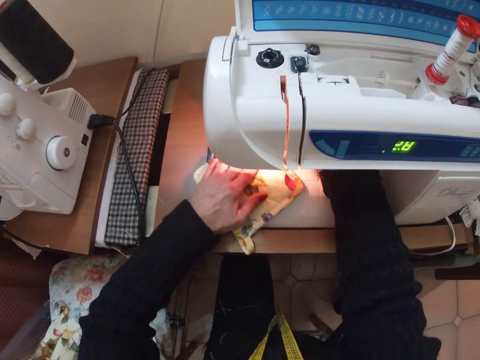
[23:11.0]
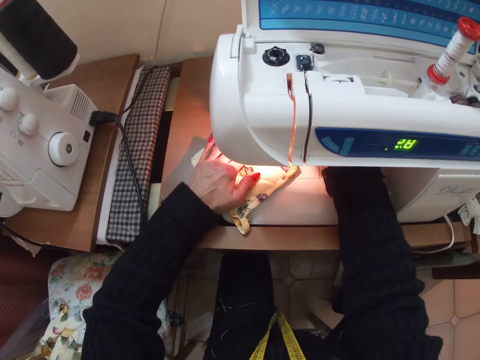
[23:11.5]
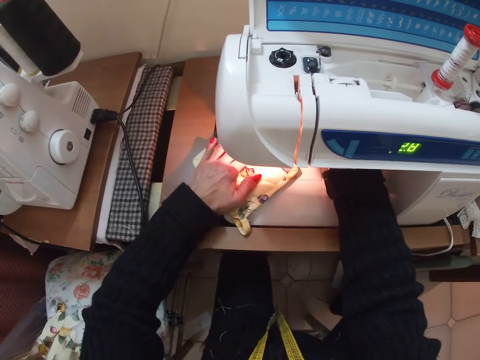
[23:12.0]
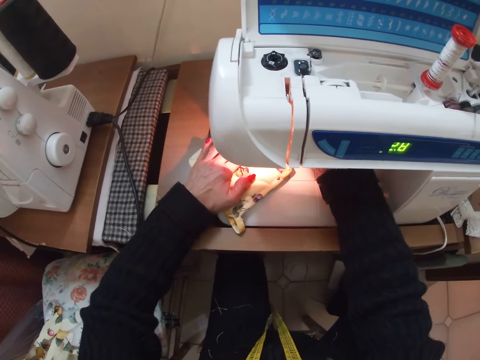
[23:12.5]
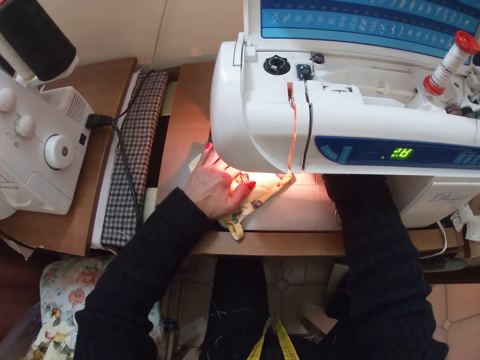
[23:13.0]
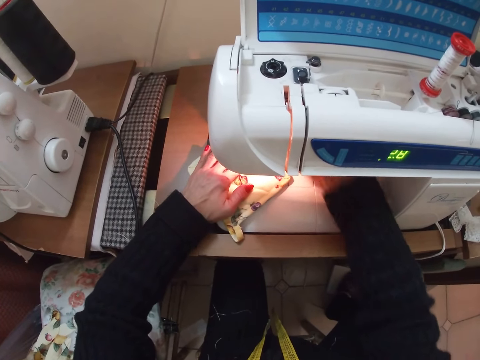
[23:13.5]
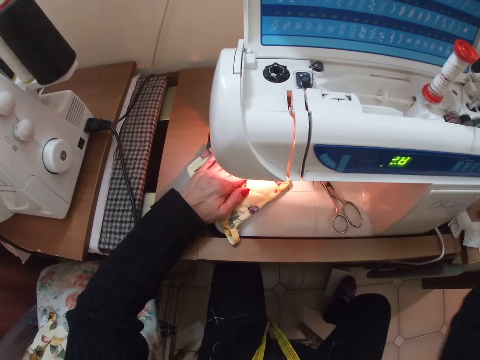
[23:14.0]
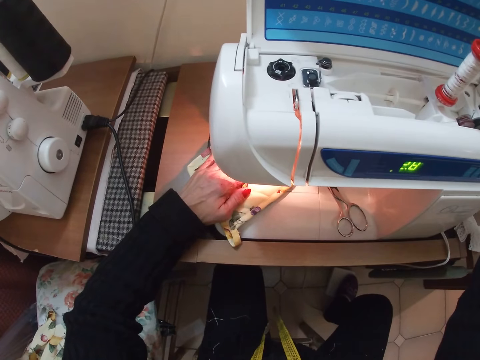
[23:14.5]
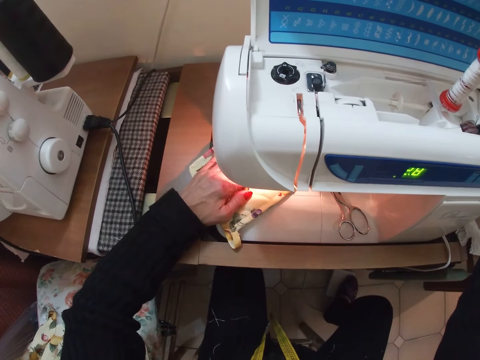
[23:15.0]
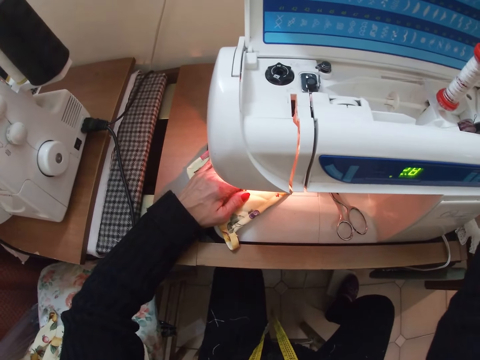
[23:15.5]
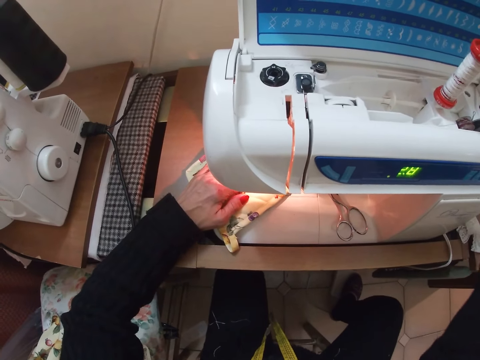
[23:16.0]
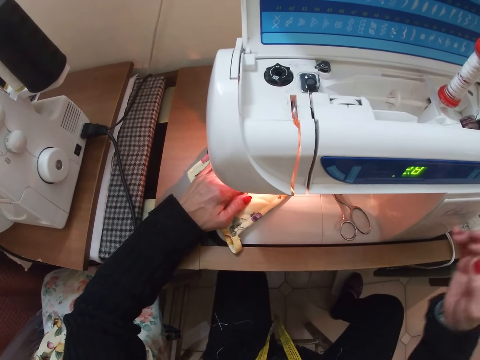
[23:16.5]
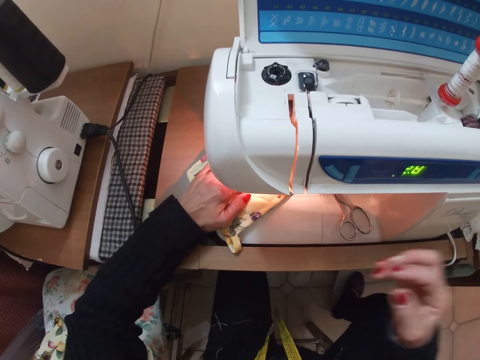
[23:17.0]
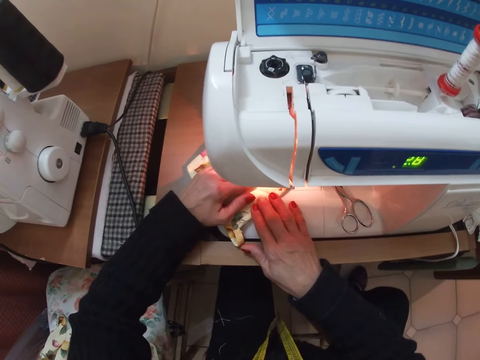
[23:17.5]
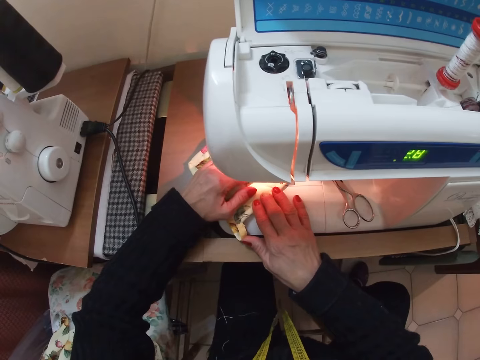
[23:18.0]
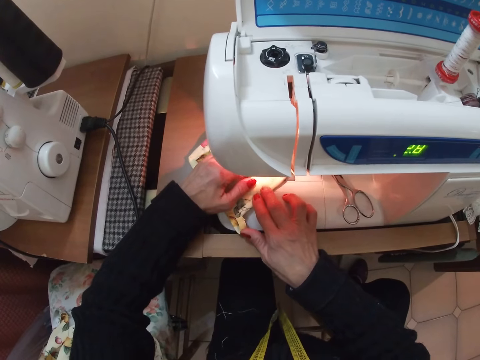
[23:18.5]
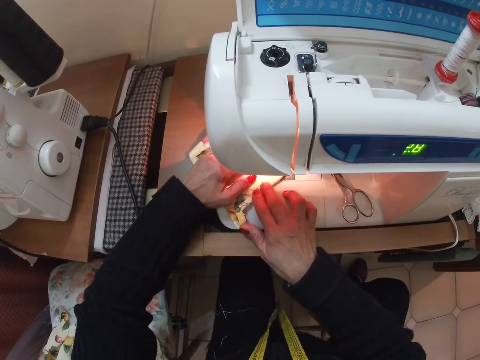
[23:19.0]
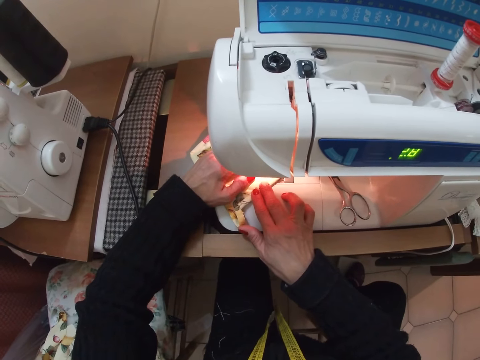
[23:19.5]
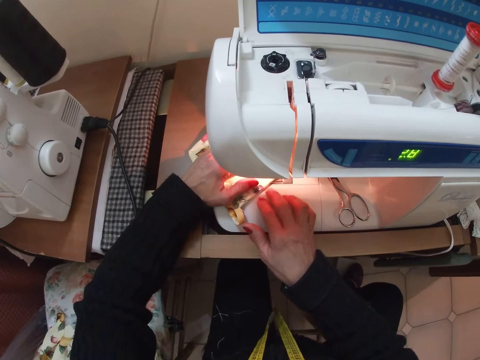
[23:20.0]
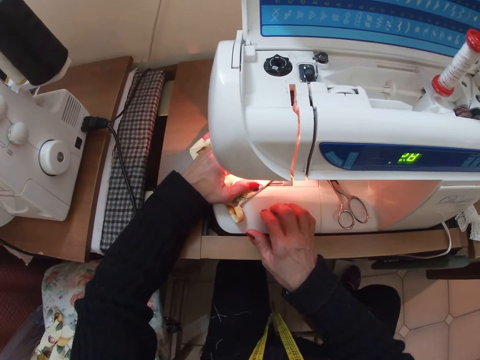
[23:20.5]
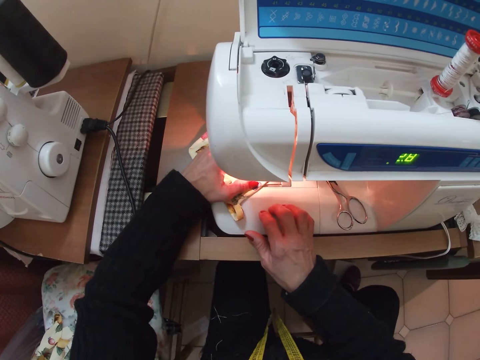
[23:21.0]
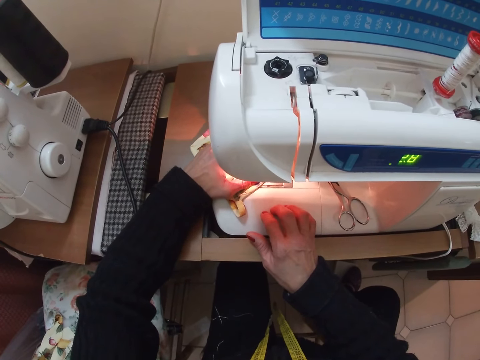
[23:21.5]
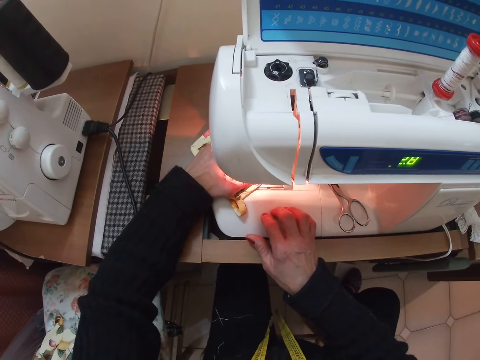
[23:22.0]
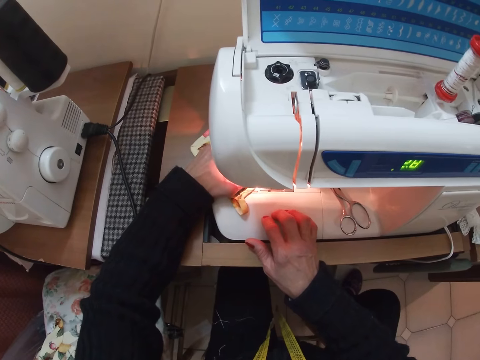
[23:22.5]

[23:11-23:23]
The camera wearer adjusts a part of the sewing machine with her right hand. She turns on the sewing machine. She sews the piece of cloth with the sewing machine.

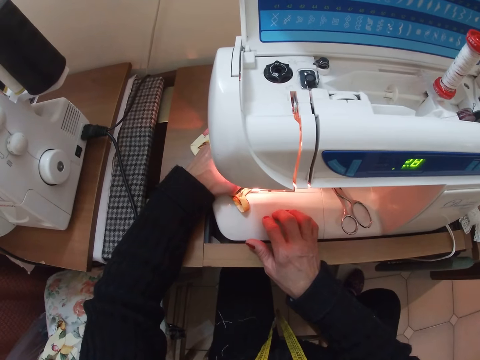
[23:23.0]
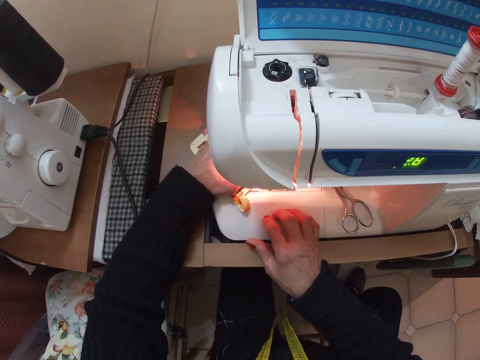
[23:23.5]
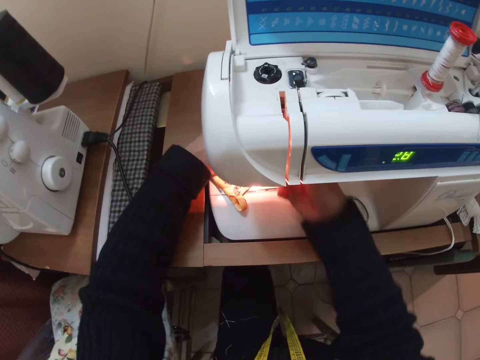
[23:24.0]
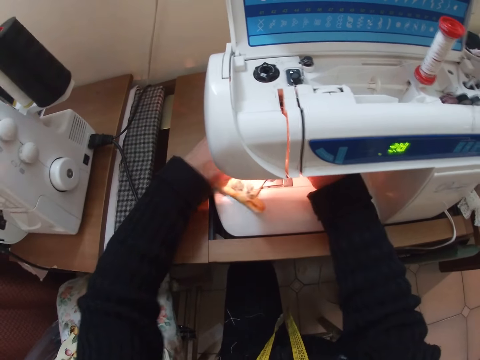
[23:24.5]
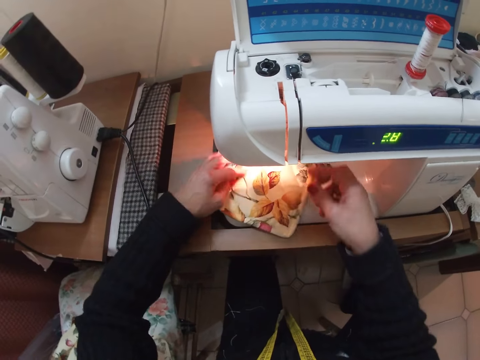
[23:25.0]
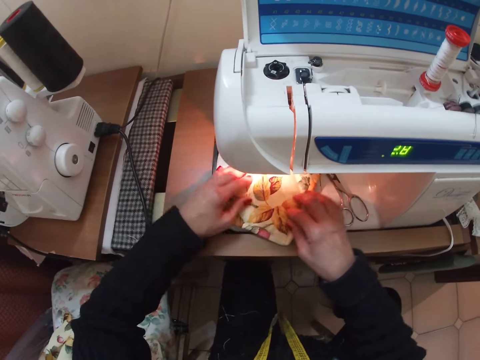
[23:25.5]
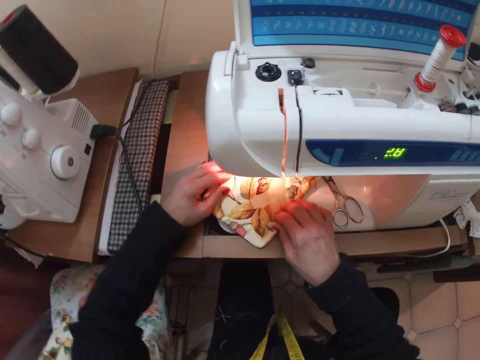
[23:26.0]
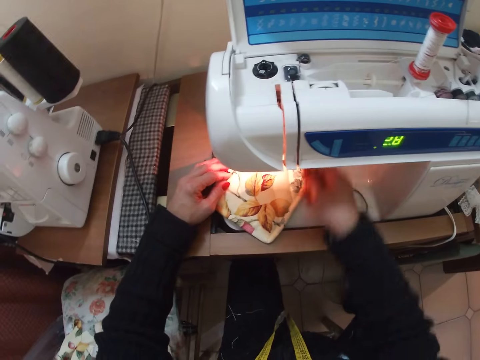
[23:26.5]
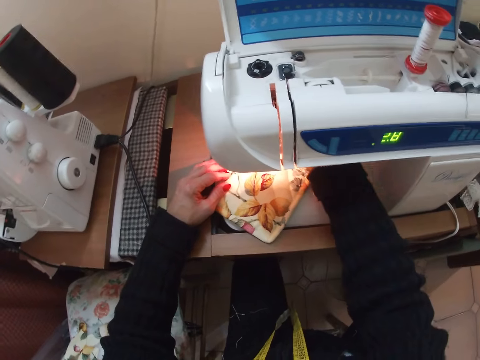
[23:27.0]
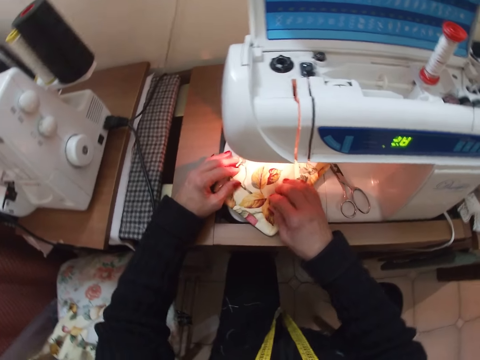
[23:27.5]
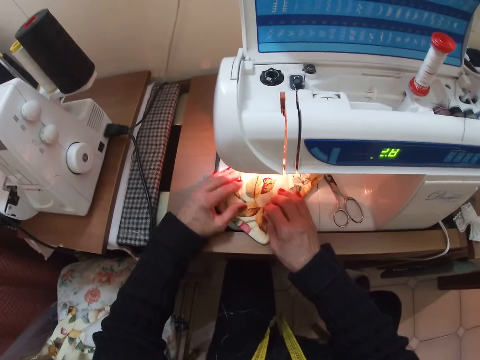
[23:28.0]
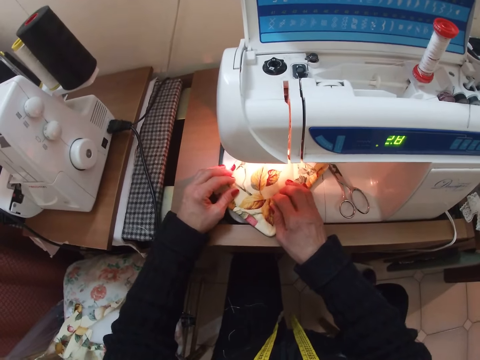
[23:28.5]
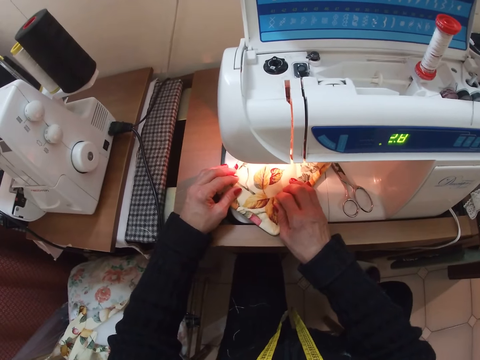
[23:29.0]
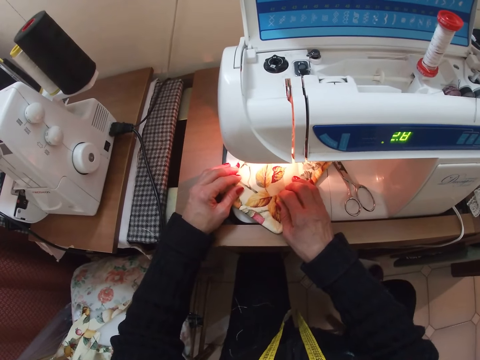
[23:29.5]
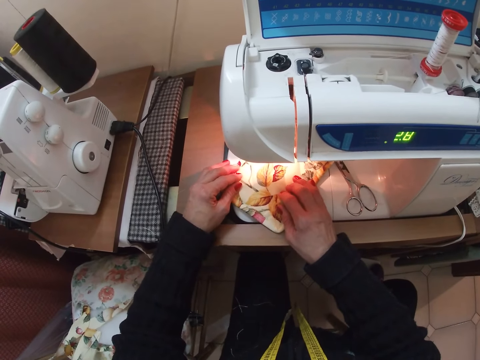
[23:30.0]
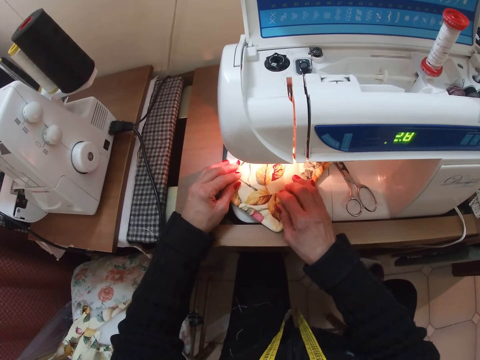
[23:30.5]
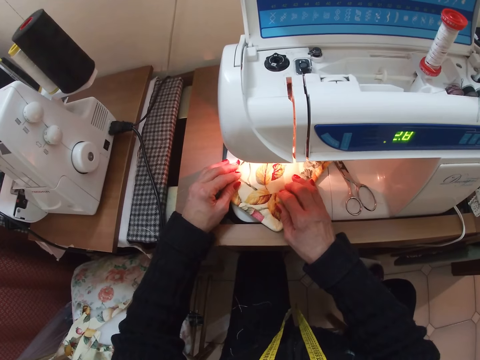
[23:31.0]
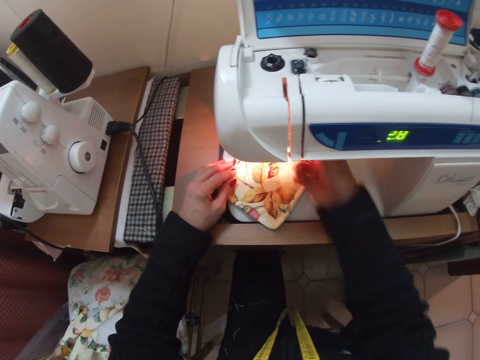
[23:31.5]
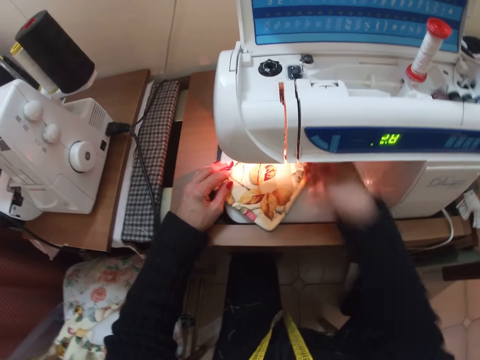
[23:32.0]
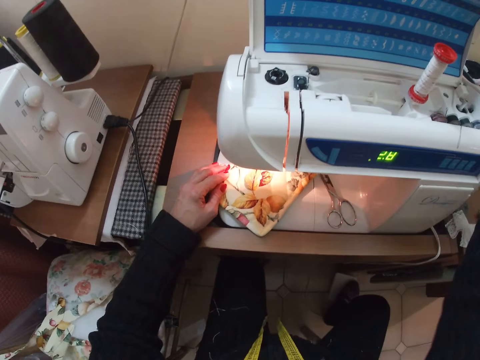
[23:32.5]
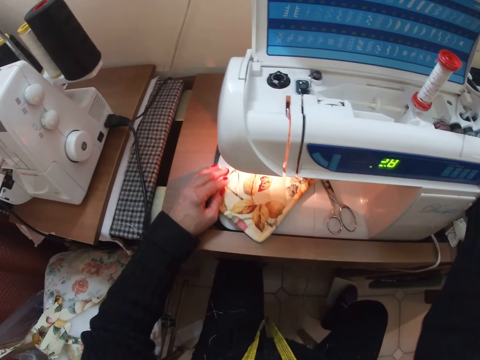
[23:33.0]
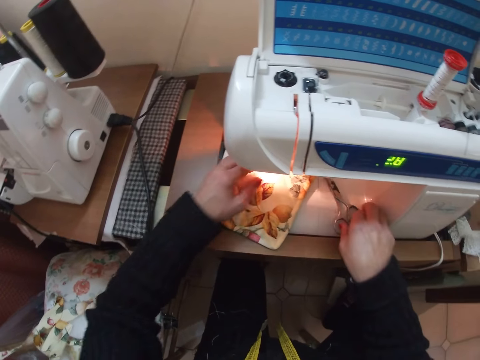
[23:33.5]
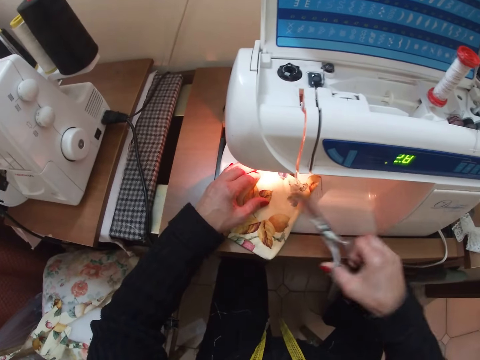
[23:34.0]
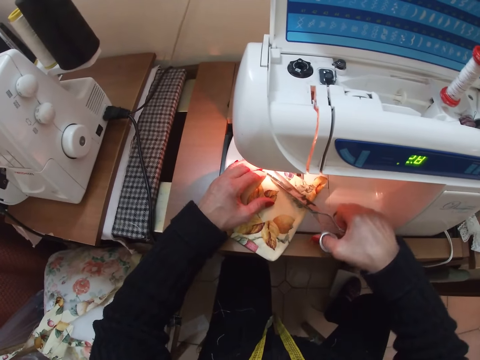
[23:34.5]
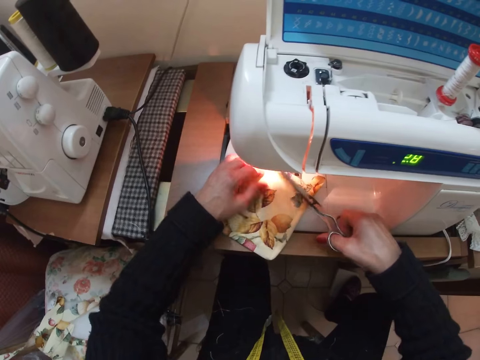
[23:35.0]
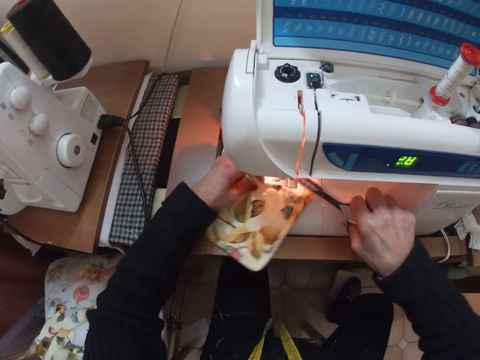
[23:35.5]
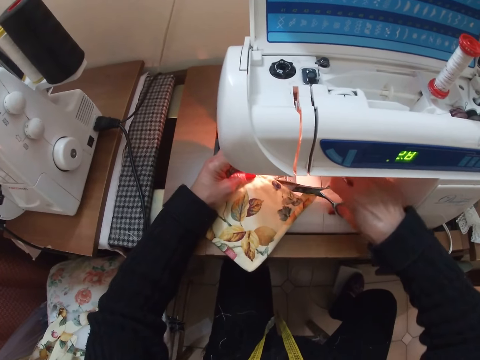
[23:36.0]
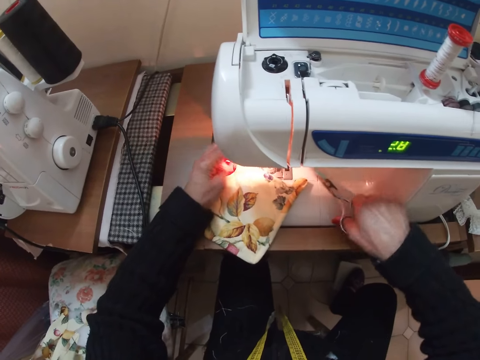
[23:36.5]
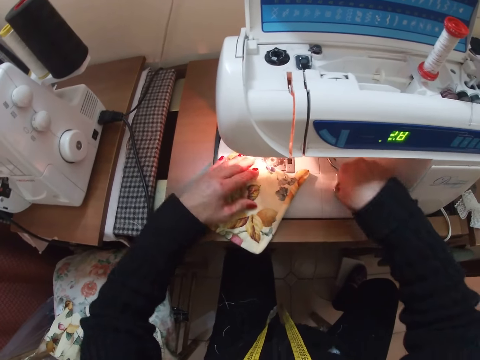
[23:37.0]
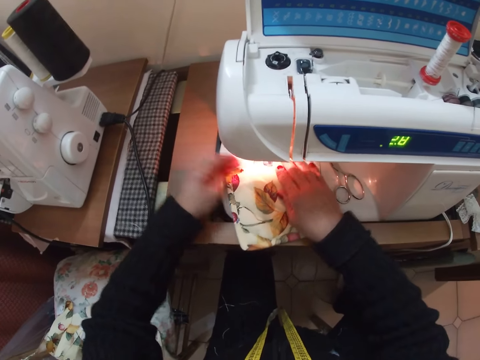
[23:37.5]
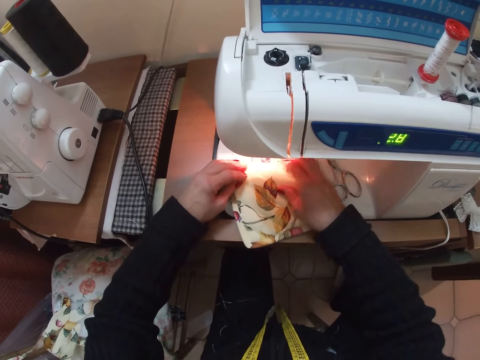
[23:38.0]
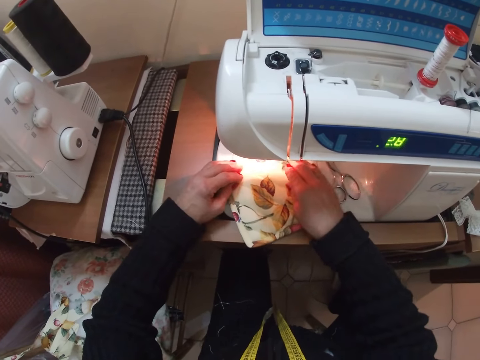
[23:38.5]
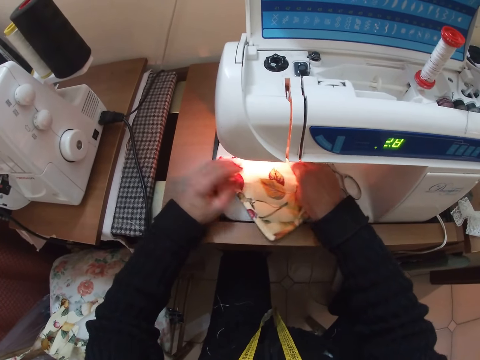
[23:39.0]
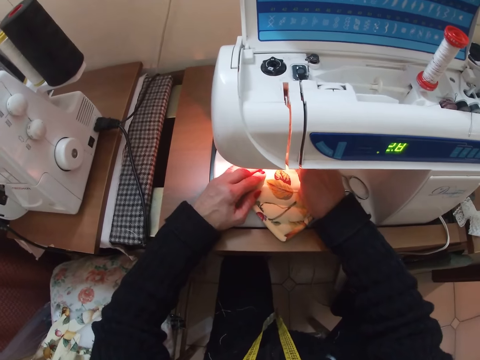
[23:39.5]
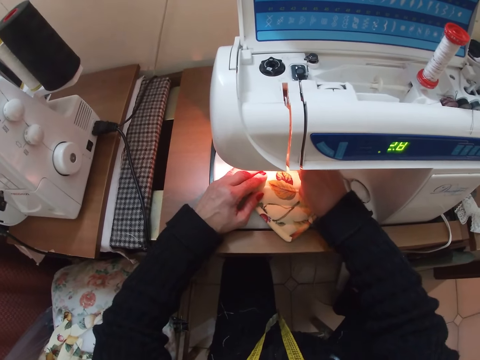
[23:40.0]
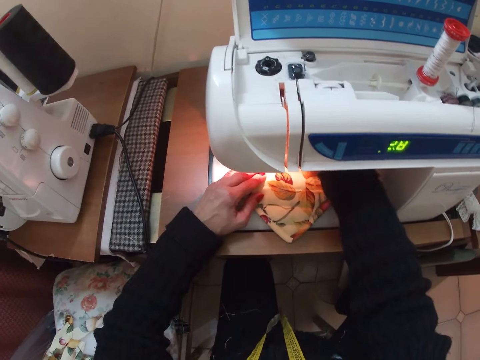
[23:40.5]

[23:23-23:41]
The camera wearer adjusts the cloth with her hands. She rotates the cloth. She sews the cloth with the sewing machine. She turns the sewing machine off. She adjusts a part of the sewing machine with her right hand. She picks up the pair of scissors from the sewing machine. She cuts the thread from the cloth with the scissors. She drops the scissors on the sewing machine. She adjusts the cloth with her hands. She places the cloth on the sewing machine.
